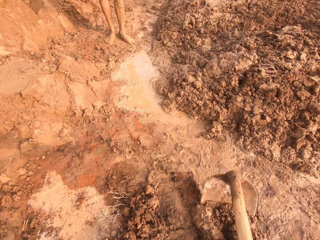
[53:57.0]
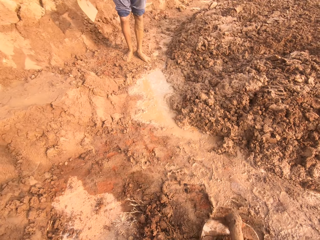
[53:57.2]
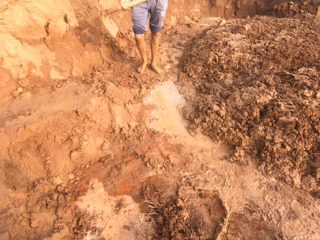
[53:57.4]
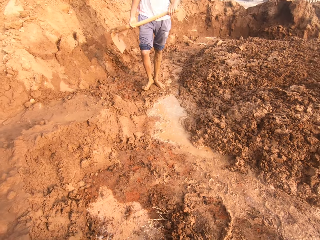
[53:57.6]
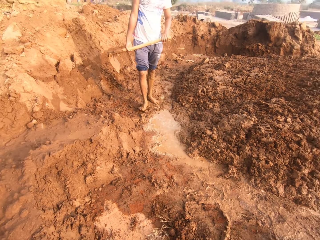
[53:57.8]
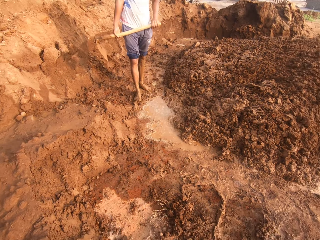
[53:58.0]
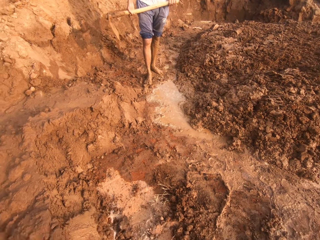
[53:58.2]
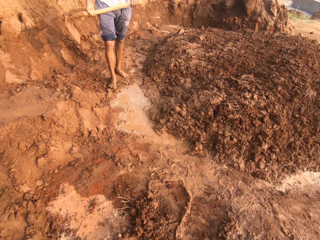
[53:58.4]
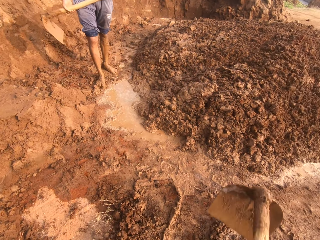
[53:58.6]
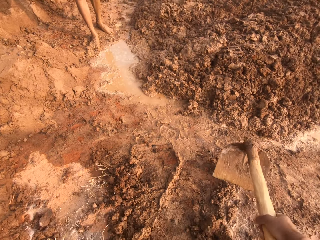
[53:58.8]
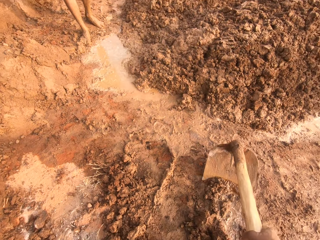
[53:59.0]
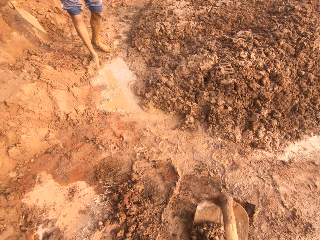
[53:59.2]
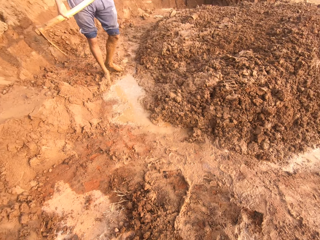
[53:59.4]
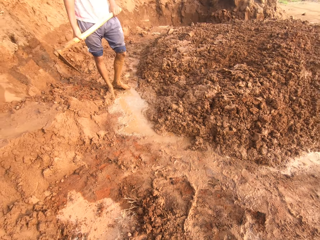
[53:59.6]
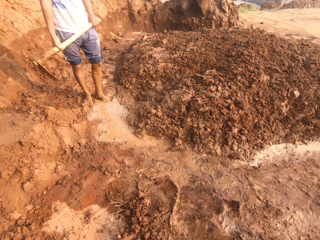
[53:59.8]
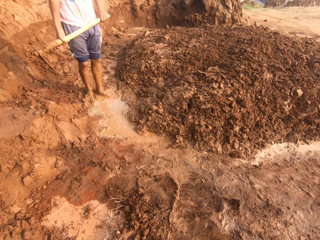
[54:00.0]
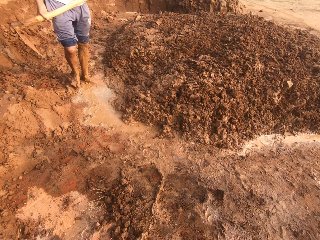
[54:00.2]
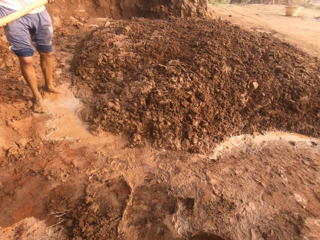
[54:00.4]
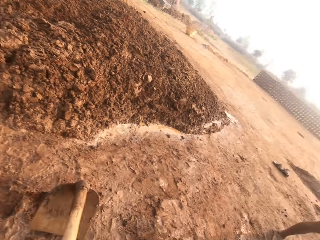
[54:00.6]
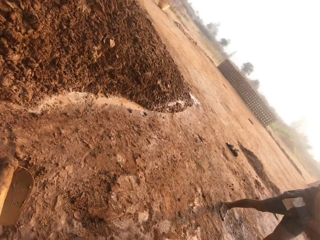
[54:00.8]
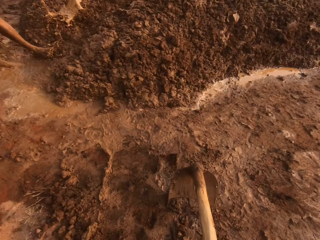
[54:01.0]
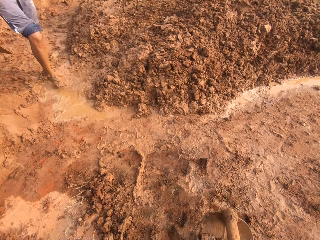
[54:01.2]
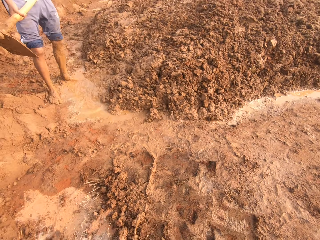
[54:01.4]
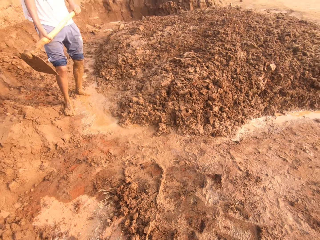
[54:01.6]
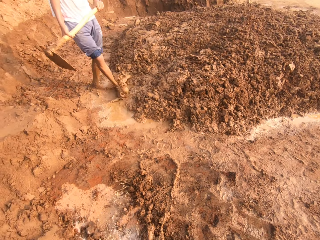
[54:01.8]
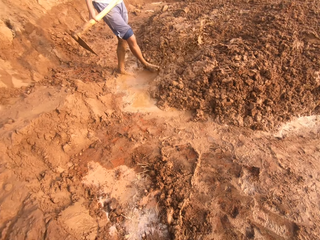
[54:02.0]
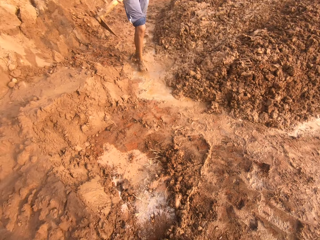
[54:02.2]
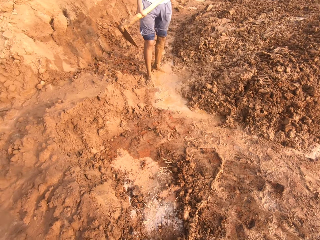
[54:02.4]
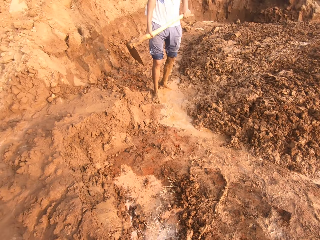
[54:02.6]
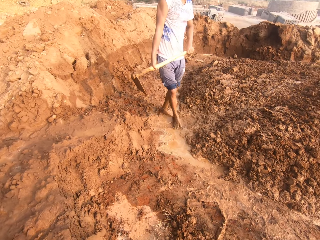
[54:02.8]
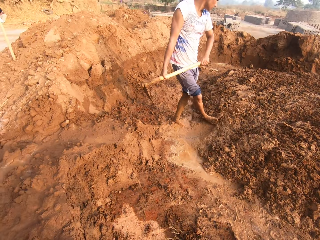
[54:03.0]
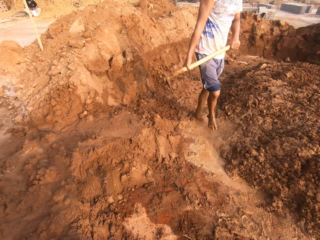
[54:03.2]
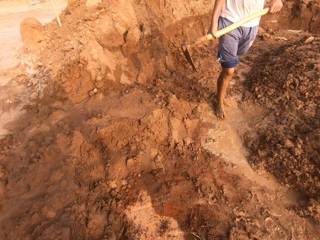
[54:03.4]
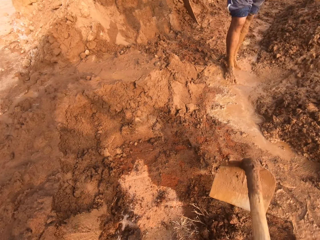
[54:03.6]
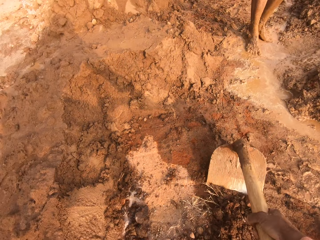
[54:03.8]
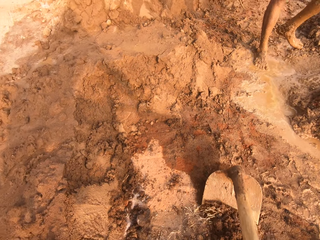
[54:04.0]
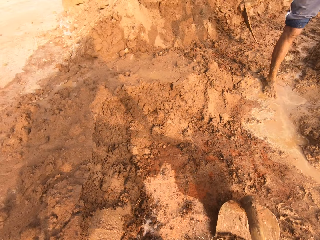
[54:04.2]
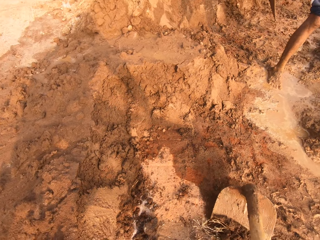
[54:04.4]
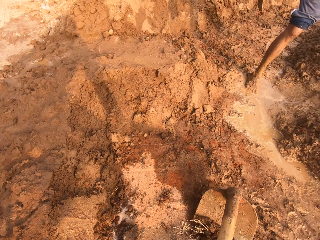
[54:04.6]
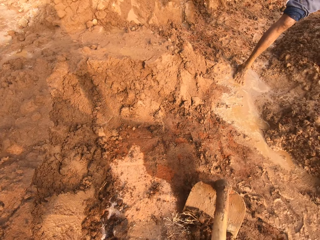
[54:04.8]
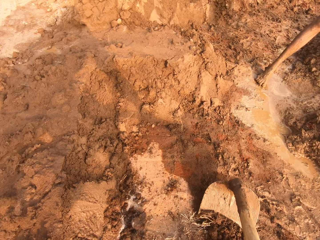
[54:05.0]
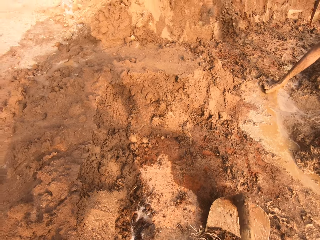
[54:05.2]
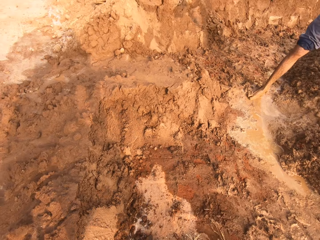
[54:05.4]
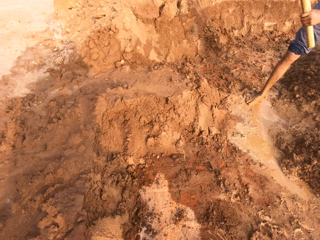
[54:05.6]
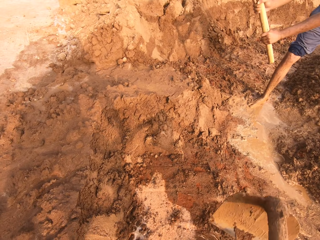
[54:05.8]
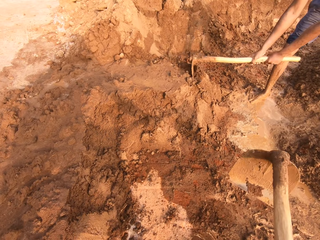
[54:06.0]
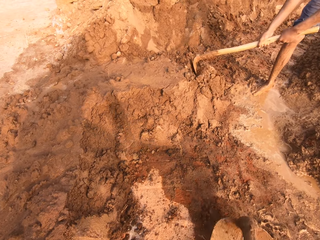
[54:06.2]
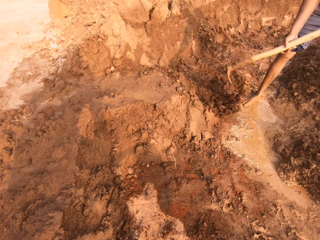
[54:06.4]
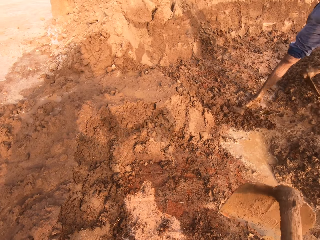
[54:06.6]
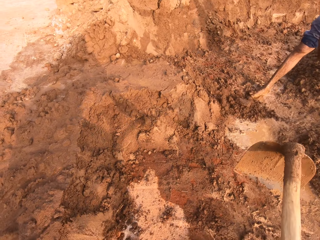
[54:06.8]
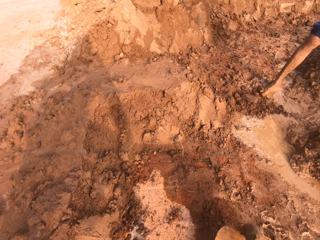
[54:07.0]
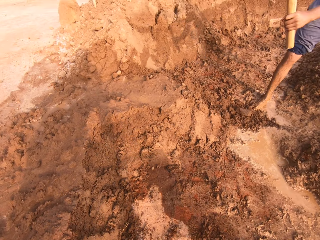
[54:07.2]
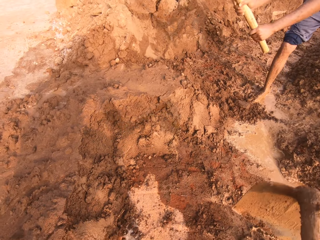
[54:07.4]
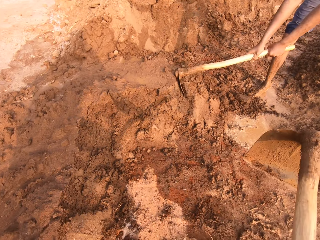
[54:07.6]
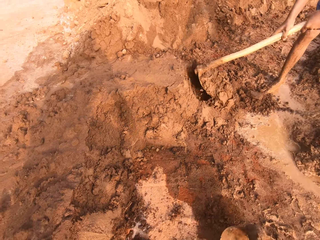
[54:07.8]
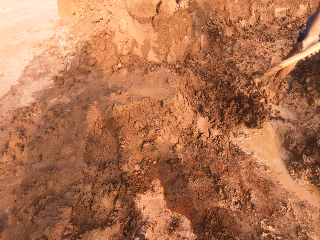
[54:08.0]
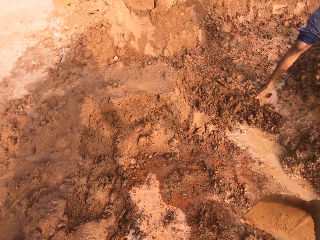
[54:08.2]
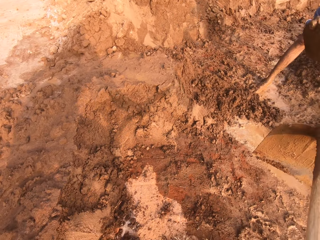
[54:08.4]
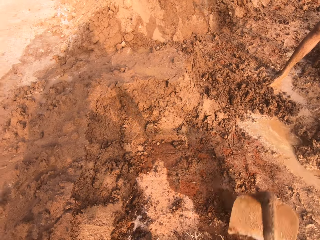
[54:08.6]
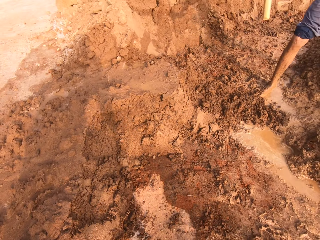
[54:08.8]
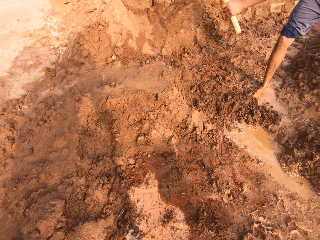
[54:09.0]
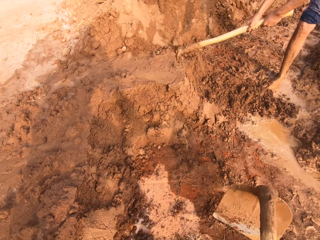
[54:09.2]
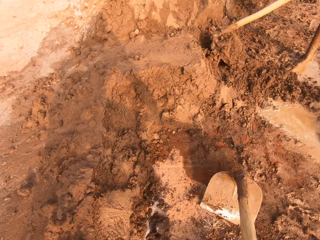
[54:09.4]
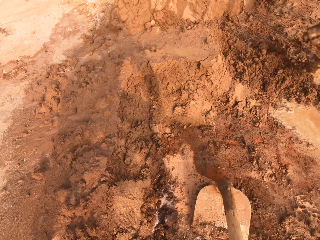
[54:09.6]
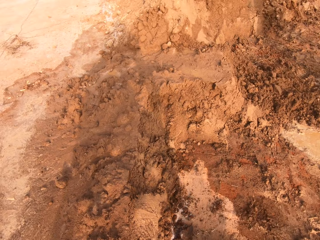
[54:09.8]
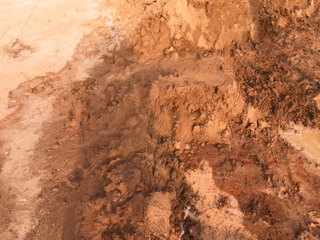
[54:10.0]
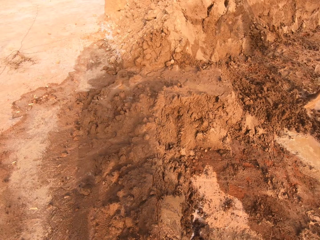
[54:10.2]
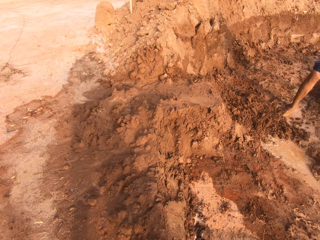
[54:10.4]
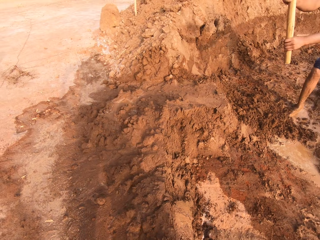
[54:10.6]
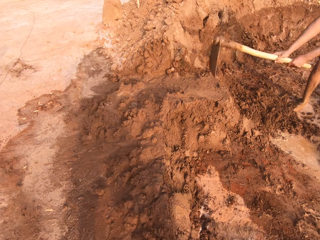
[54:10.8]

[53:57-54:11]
The camera wearer scoops sand from the ground with the hoe in his hands. He does this repeatedly. A man moves water on the ground with his right leg. The camera wearer scoops sand from the ground with the hoe in his hands. The man scoops sand from the ground with the hoe in his hands. The camera wearer scoops sand from the ground with the hoe in his hands. The man pours the sand on the hoe in his hands on the ground. The camera wearer scoops sand from the ground with the hoe in his hands. The man scoops sand from the ground with the hoe in his hands. The camera wearer scoops sand from the ground with the hoe in his hands. The man pours the sand on the hoe in his hands on the ground. The camera wearer scoops sand from the ground with the hoe in his hands. The man scoops sand from the ground with the hoe in his hands and pours the sand on the hoe in his hands on the ground. The camera wearer scoops sand from the ground with the hoe in his hands.

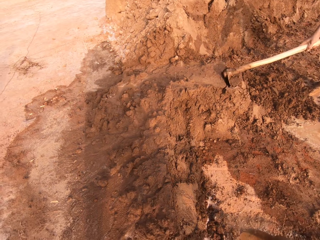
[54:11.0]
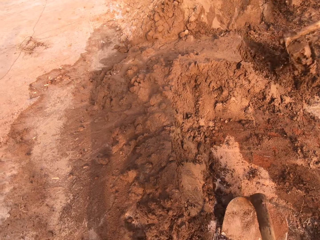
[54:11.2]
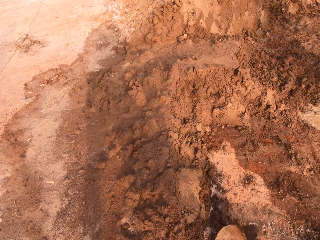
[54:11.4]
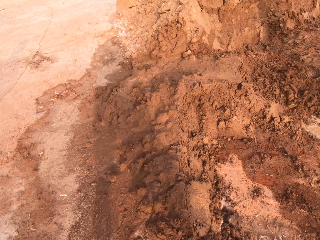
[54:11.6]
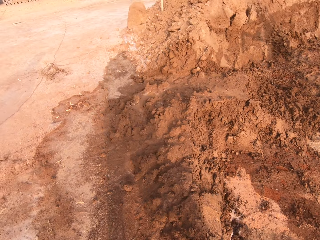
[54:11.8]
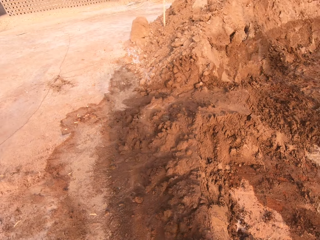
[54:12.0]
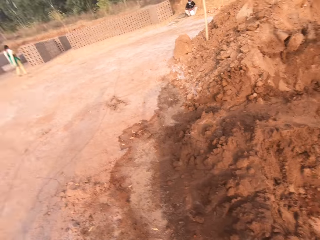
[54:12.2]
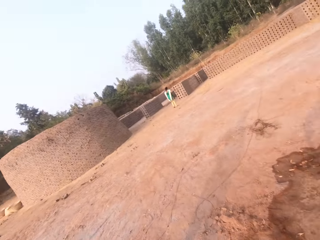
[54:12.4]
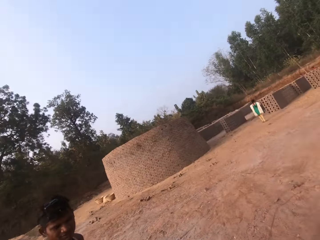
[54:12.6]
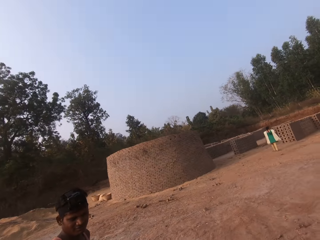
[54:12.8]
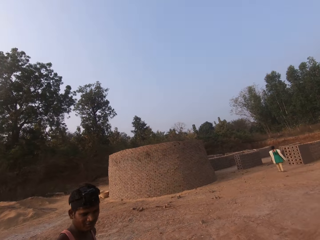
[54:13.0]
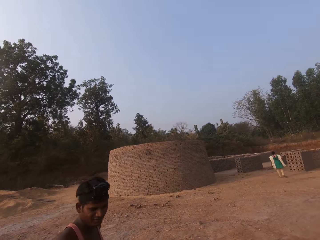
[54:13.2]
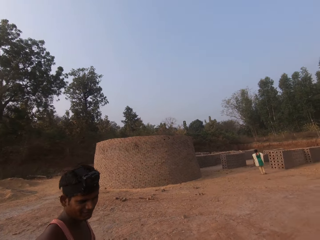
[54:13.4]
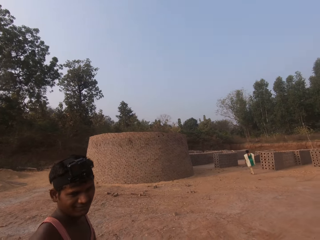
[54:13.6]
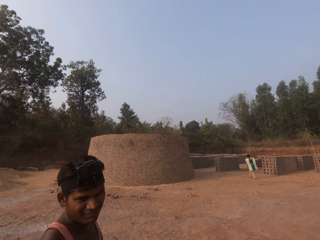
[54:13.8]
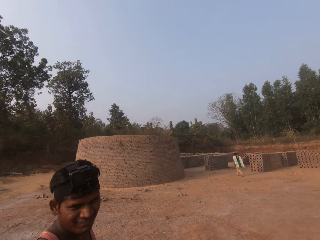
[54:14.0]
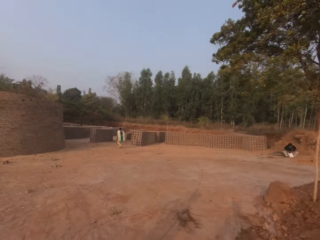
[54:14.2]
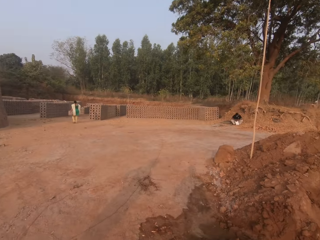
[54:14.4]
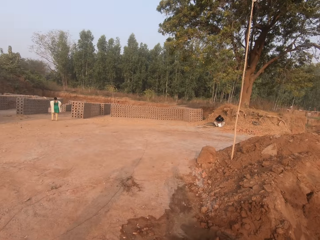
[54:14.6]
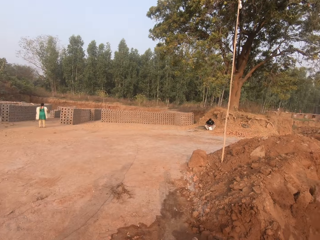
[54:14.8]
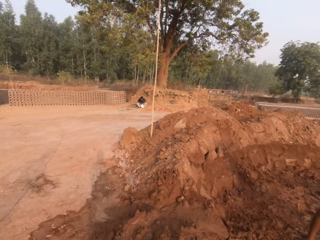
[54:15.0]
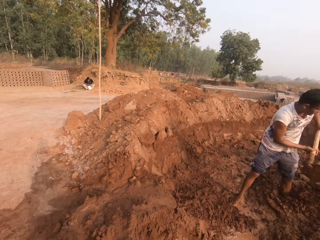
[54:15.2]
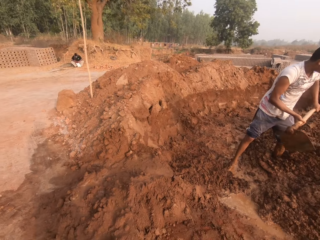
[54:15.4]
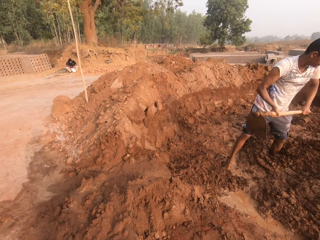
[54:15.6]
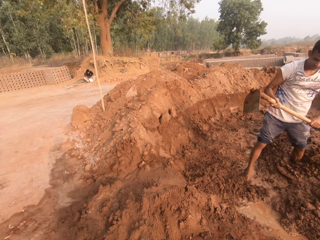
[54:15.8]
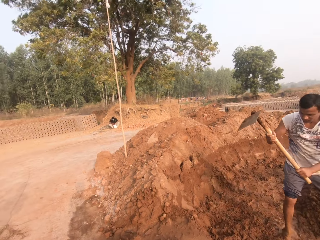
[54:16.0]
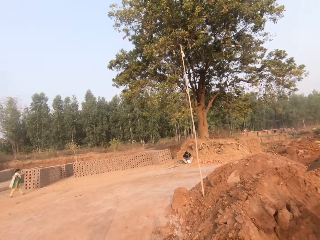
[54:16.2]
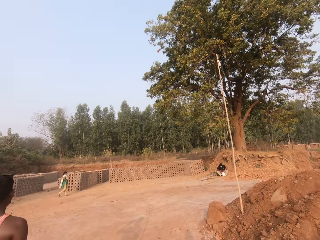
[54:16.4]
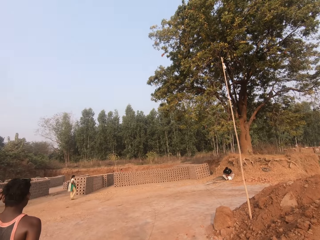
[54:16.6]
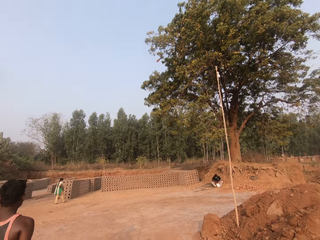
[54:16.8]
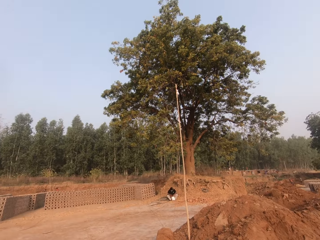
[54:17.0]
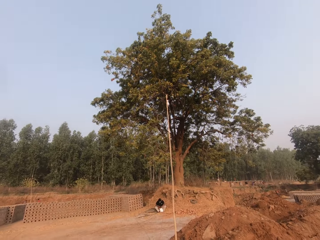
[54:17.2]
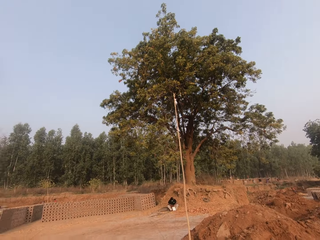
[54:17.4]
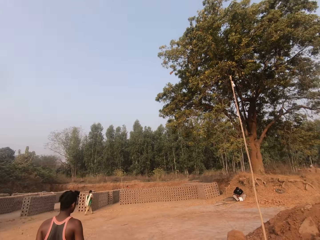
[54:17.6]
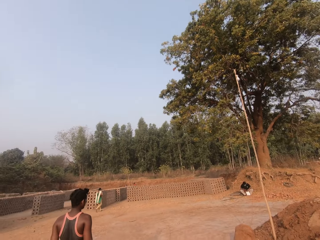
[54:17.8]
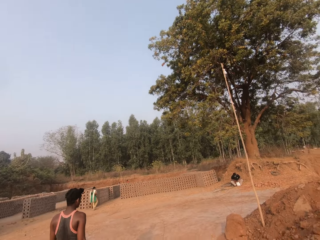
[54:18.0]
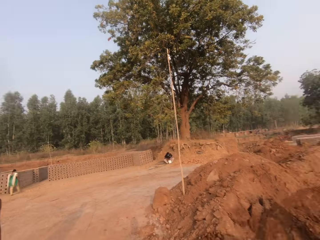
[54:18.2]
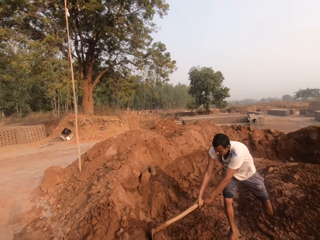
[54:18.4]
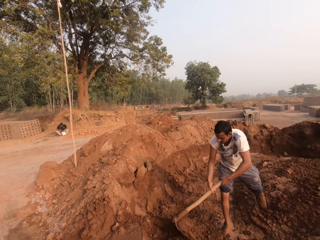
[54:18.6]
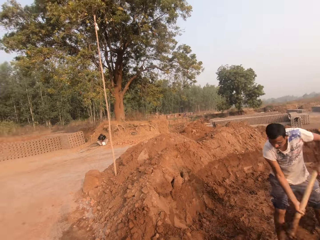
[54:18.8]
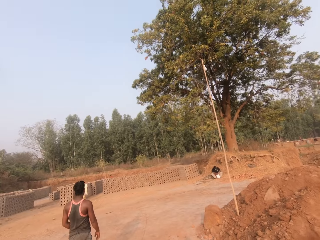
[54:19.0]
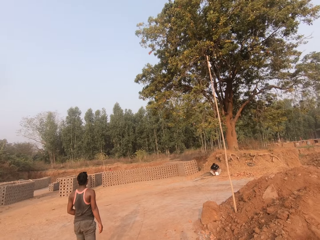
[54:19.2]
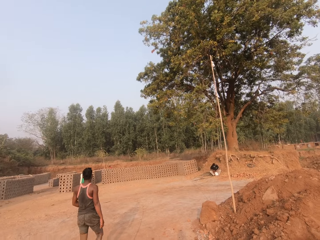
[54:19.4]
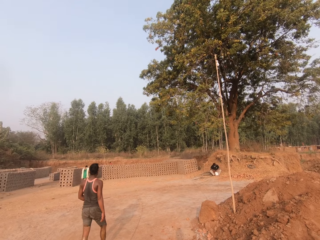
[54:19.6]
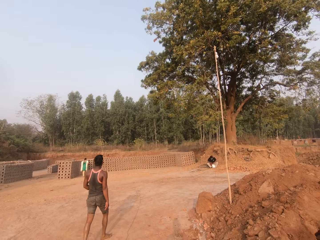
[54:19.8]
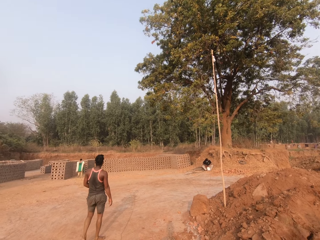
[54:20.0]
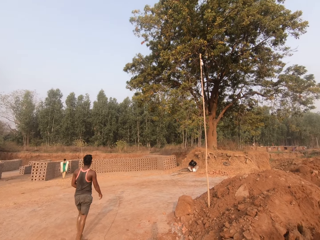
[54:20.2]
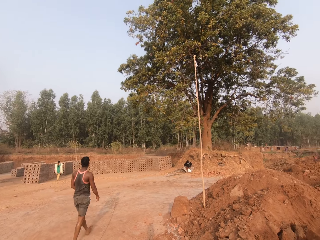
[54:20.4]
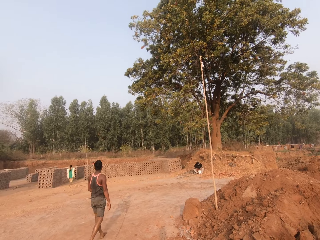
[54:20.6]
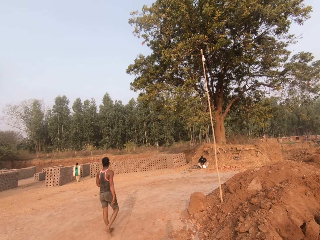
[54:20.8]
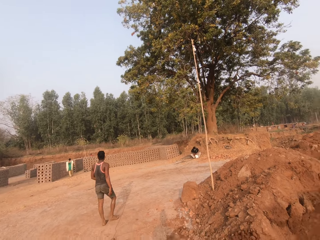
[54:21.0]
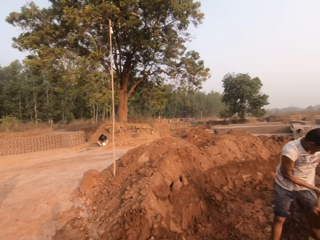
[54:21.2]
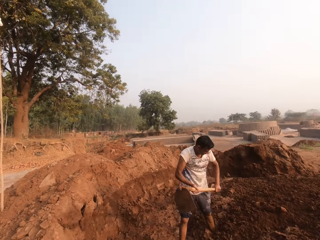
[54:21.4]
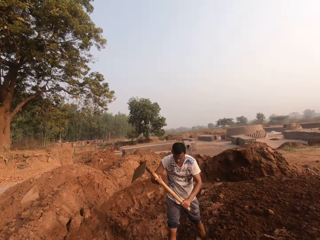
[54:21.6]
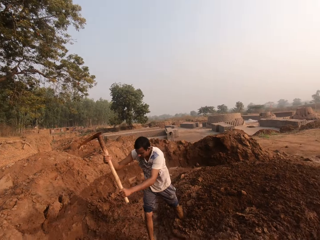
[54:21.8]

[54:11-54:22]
The man scoops sand from the ground with the hoe in his hands. The camera wearer collects the soil. They converse with another man. The other man stands in front of the camera wearer. The camera wearer looks at a man. They turn around the clay heap.
